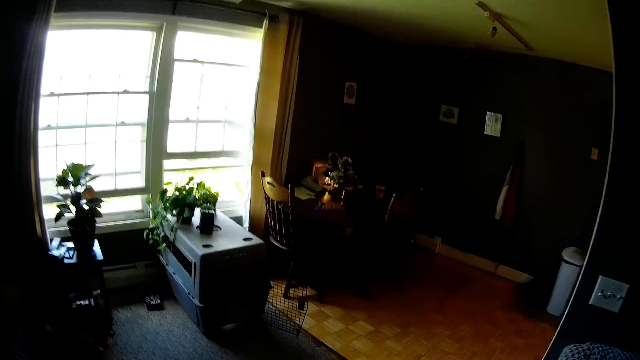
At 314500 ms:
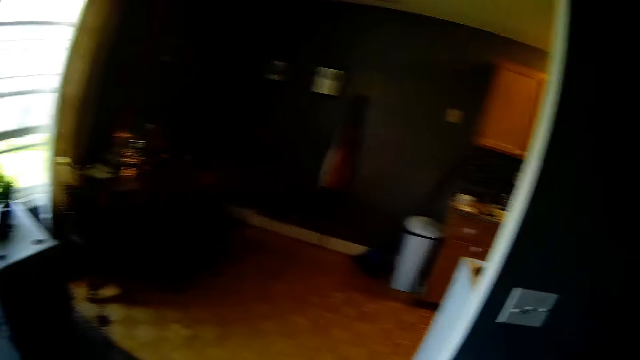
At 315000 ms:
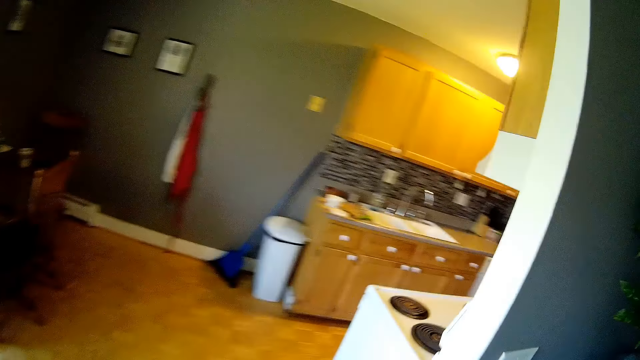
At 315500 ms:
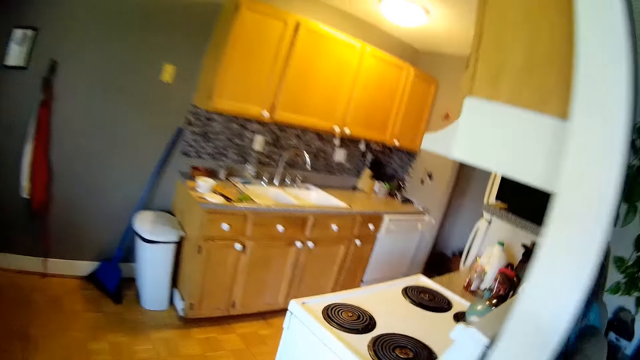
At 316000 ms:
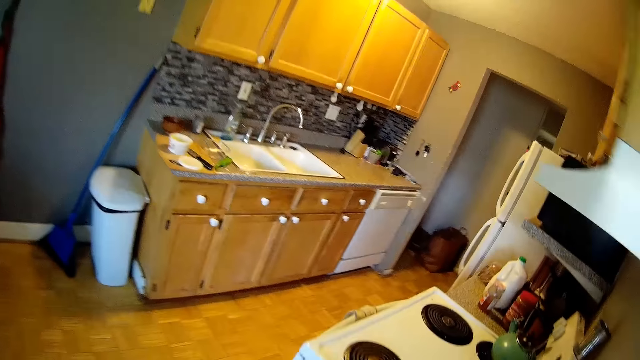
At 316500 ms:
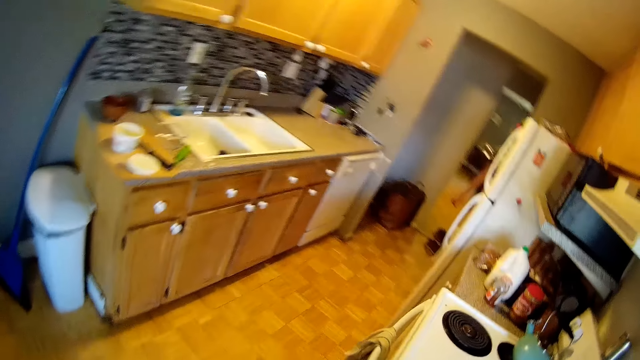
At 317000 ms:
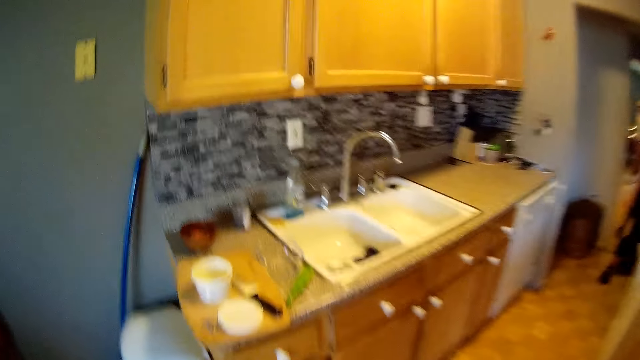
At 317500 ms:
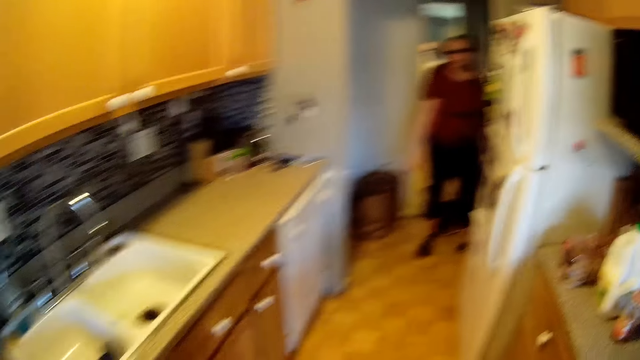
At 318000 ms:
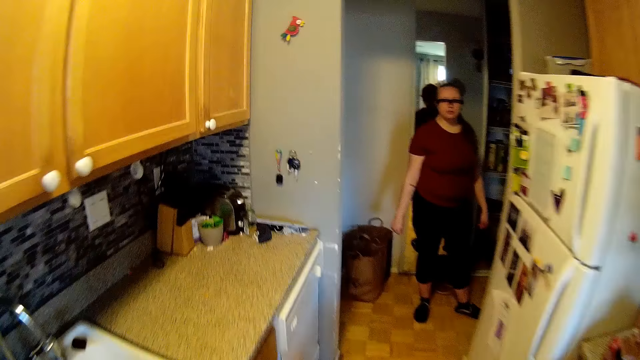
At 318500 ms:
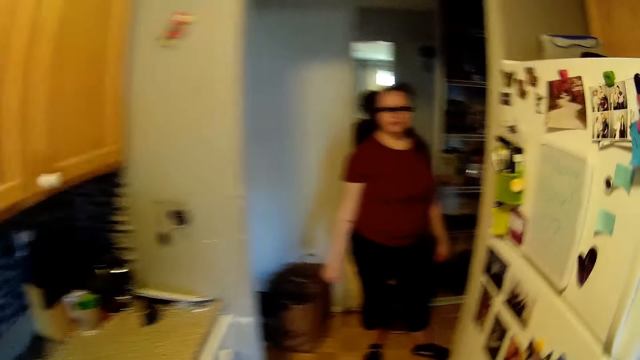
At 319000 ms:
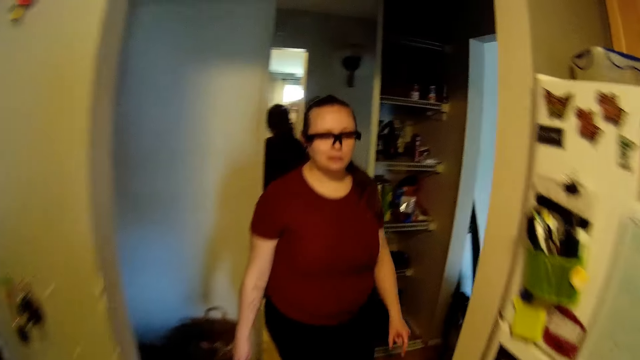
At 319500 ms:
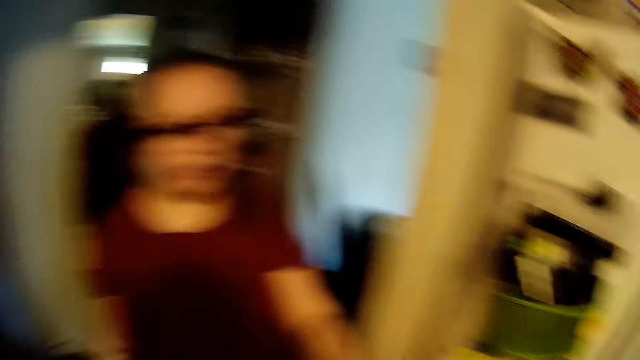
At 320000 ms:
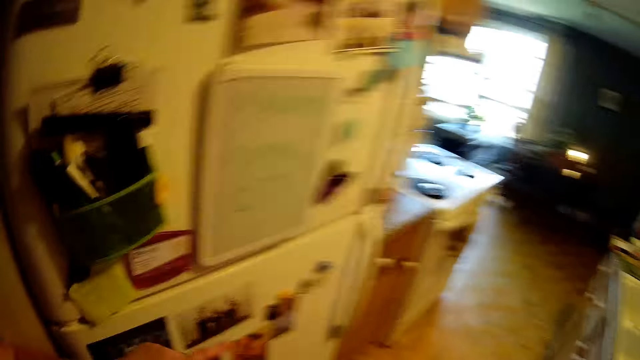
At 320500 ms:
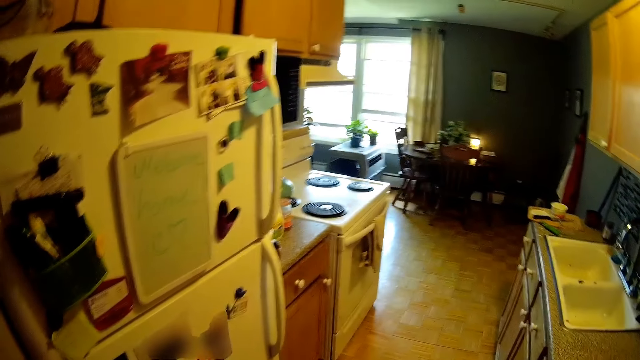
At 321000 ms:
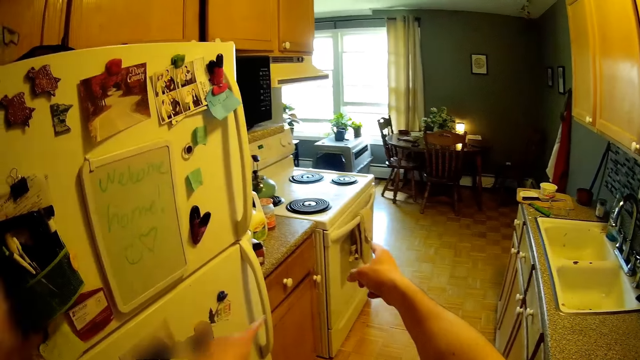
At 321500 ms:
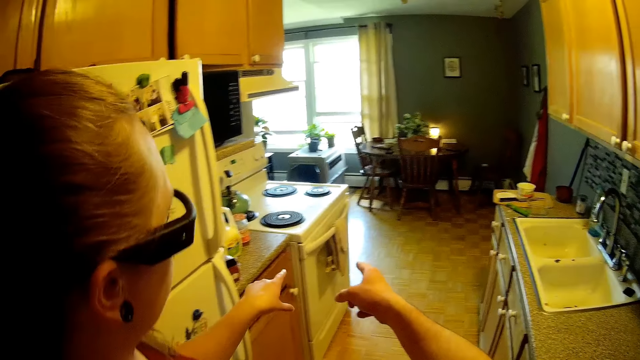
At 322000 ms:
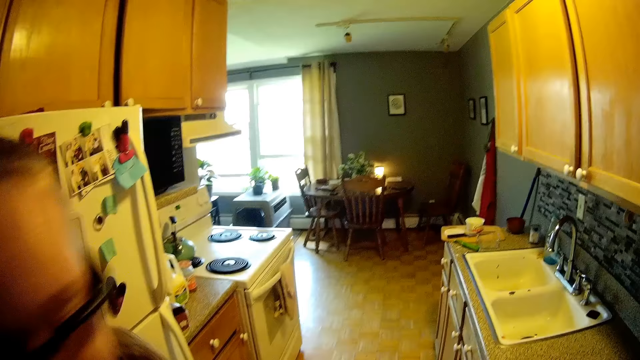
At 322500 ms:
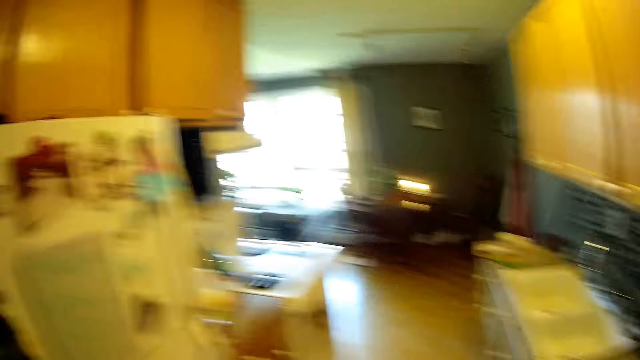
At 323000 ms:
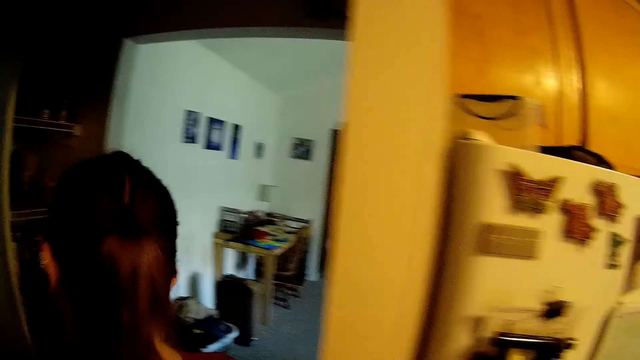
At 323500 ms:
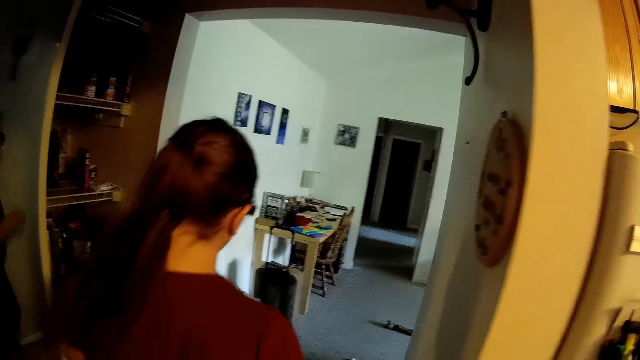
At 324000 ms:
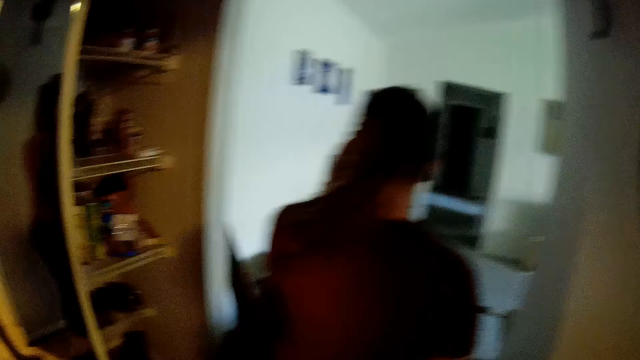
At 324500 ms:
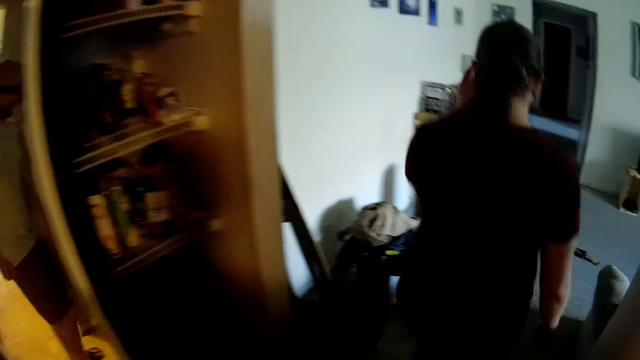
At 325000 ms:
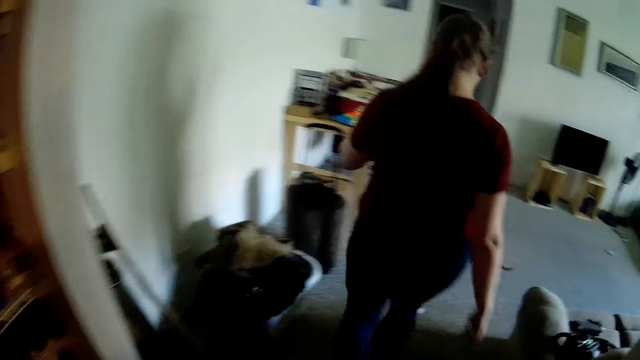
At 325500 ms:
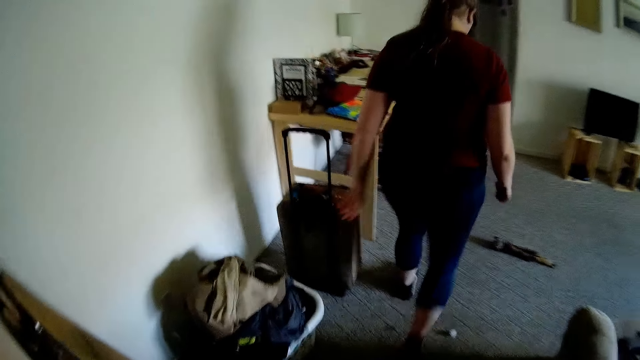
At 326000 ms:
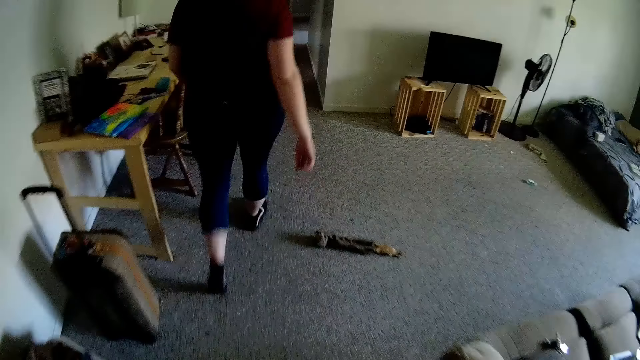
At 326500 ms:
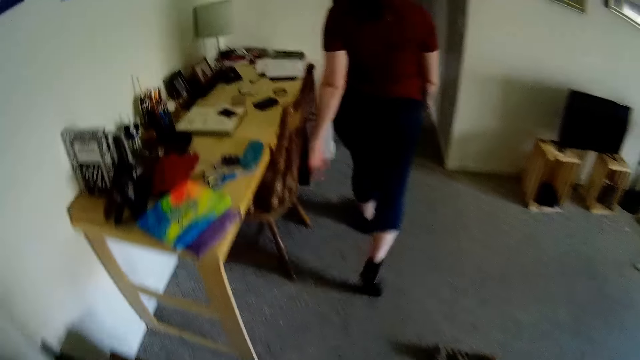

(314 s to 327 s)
The camera wearer looks around. He walks to the kitchen. The woman points towards a rag on a cooker with her right hand. The camera wearer moves around the room. He points towards the rag on the cooker with his right hand. The woman points at something. The woman and the camera wearer turn back. The camera wearer looks around. He walks with the woman towards a corridor. The woman moves around the room.

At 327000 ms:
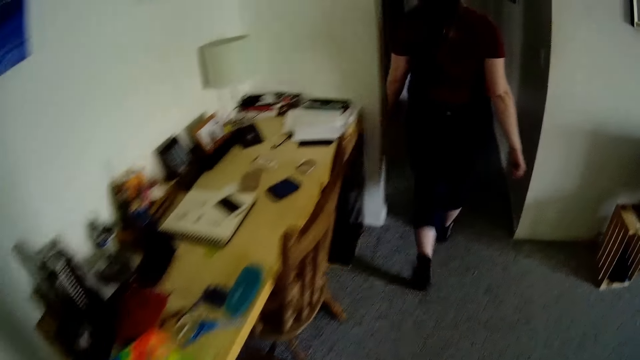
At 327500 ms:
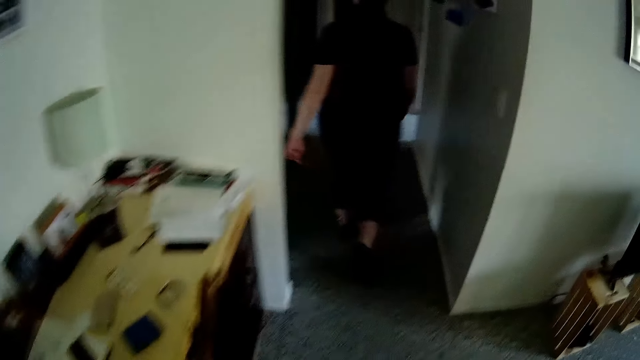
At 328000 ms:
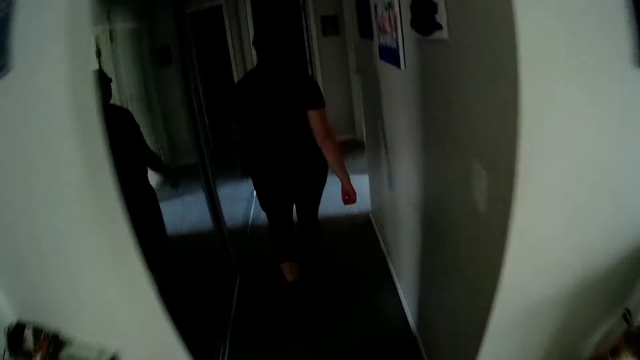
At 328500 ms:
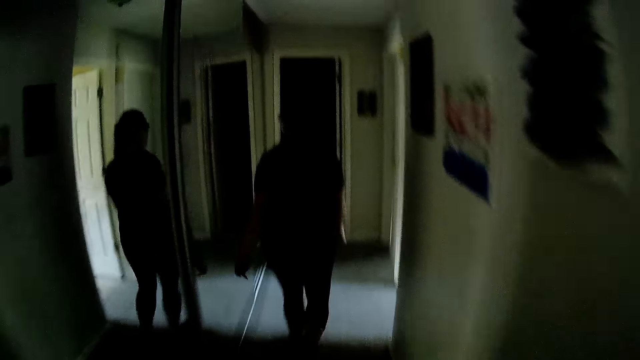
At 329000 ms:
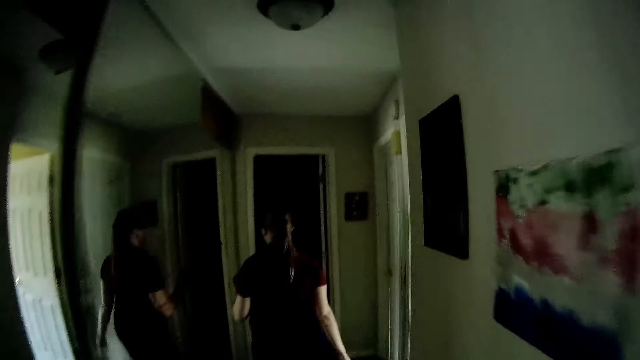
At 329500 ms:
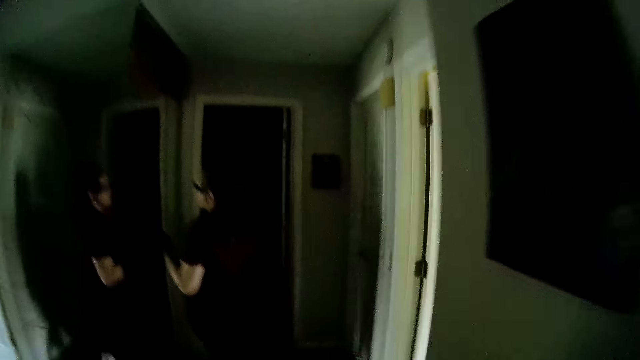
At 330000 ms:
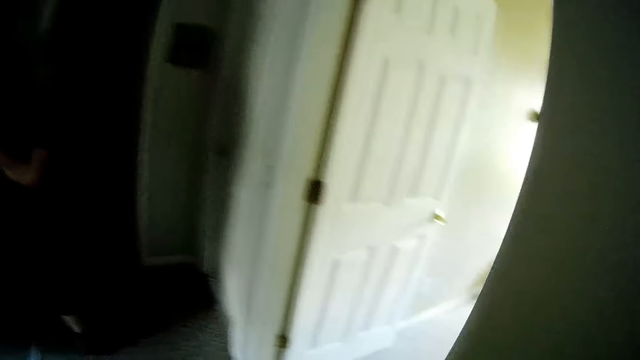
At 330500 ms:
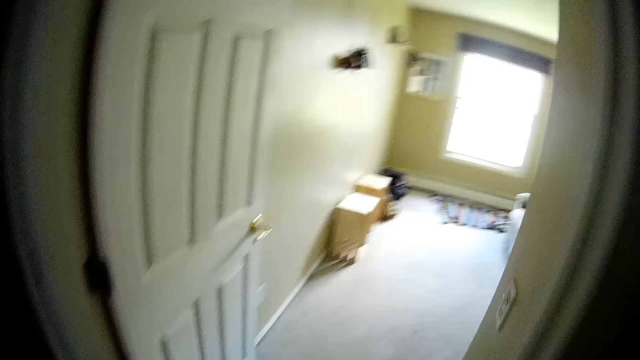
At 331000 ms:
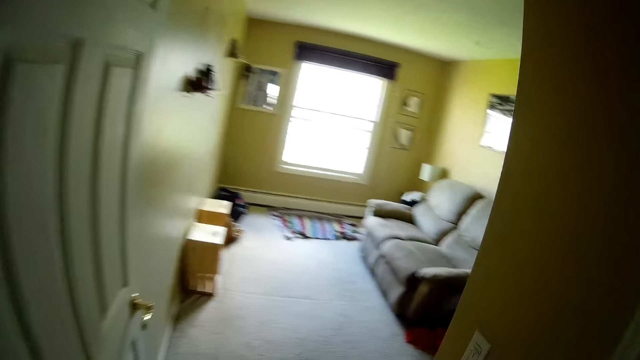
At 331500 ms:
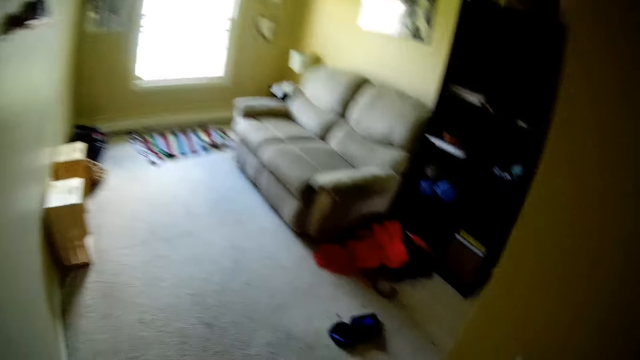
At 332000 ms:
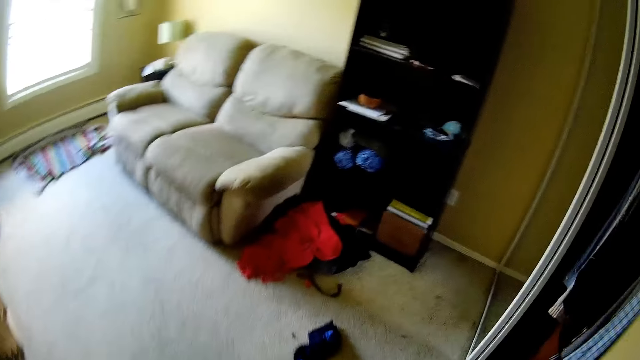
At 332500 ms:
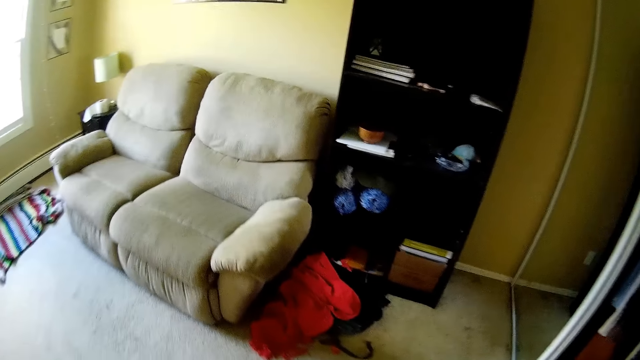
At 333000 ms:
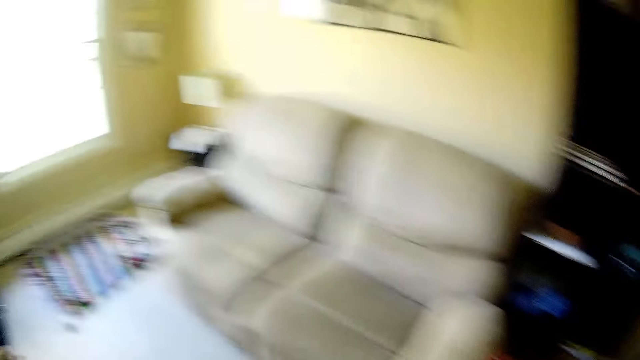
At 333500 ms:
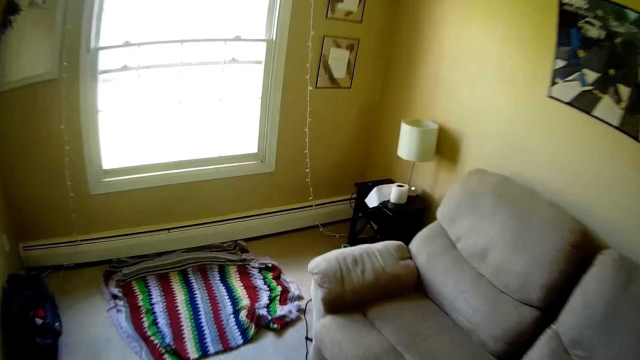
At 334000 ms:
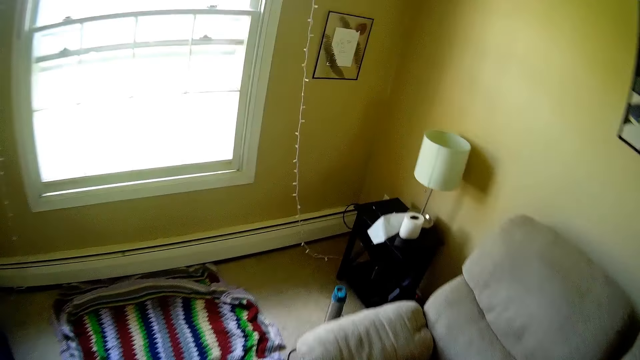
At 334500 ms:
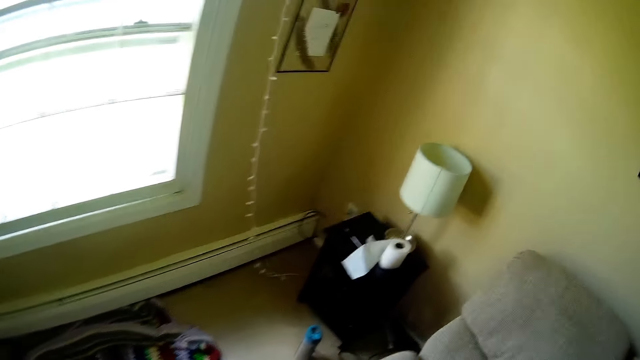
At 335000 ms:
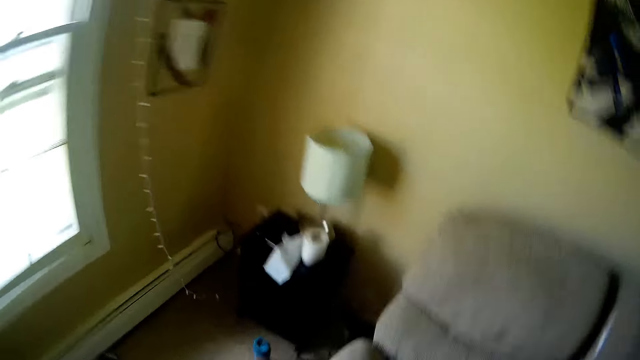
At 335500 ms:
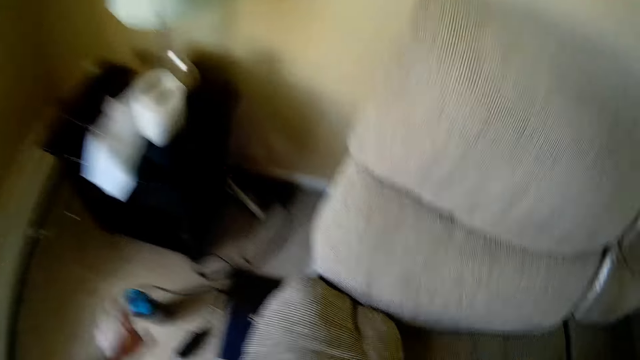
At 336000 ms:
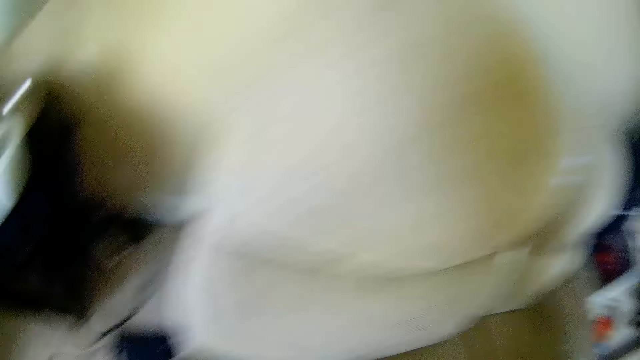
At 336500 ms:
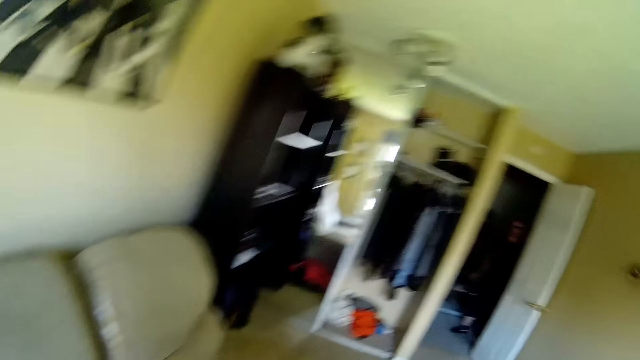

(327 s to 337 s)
The camera wearer converses with the woman. He looks around. He moves around the room. He enters a room. He picks up a bottle from the floor of the room with his left hand.
